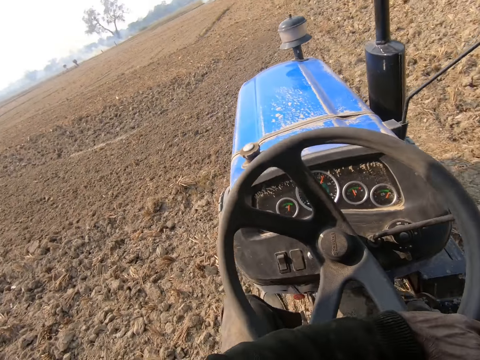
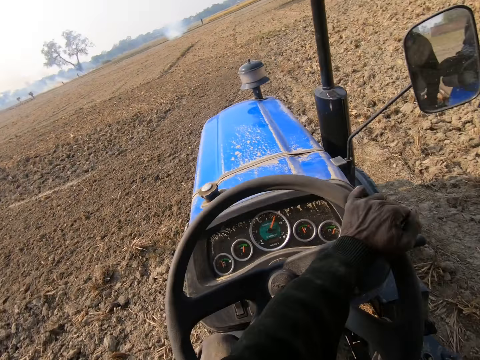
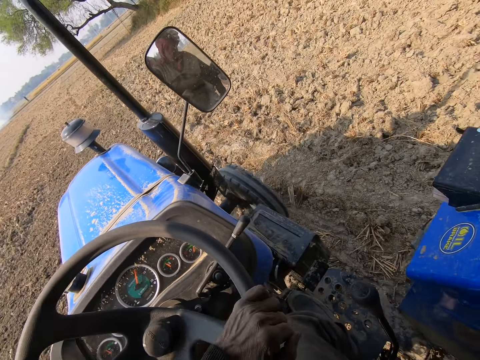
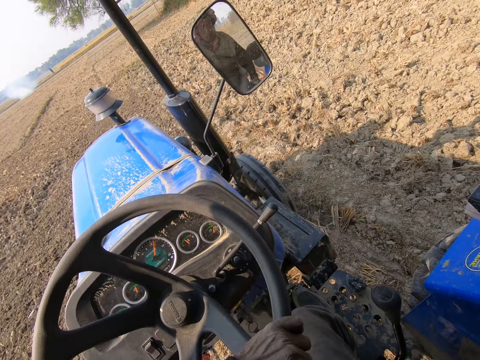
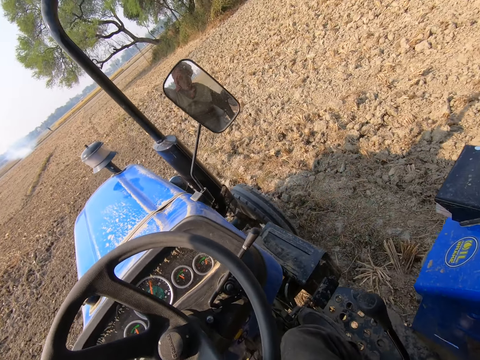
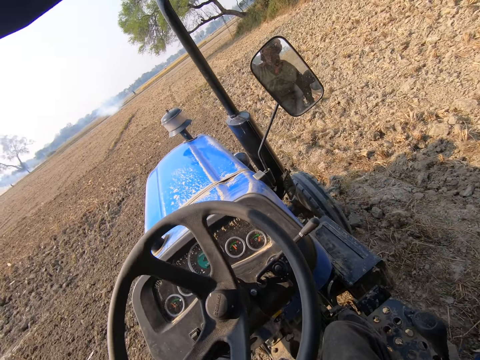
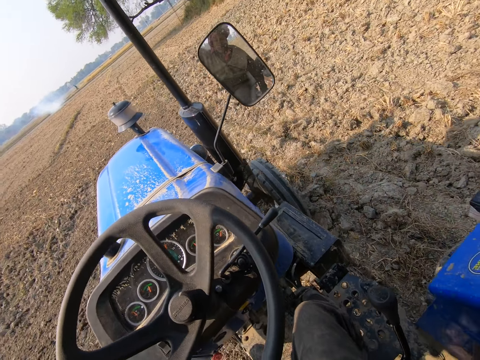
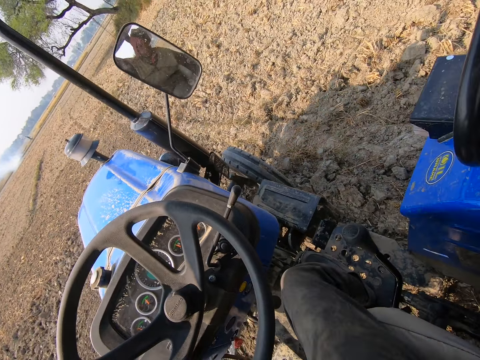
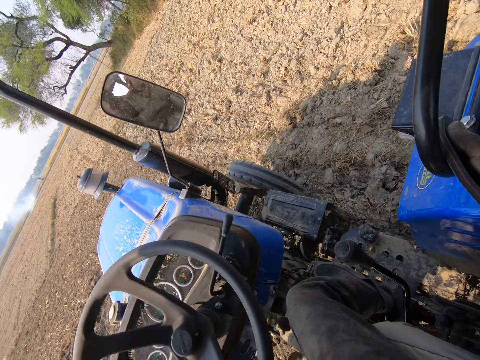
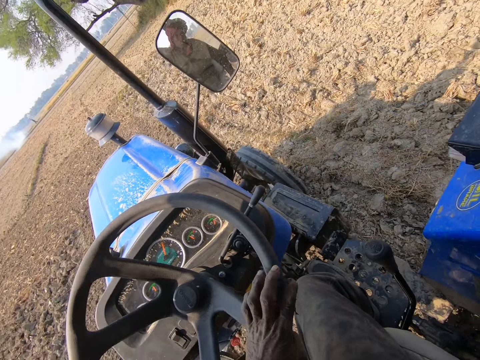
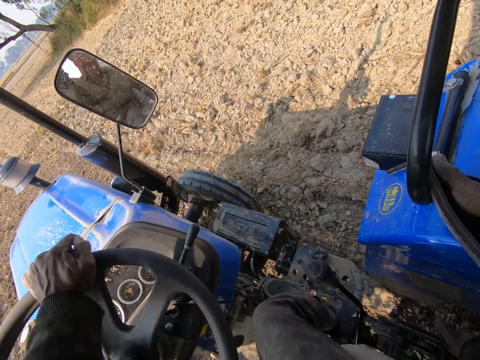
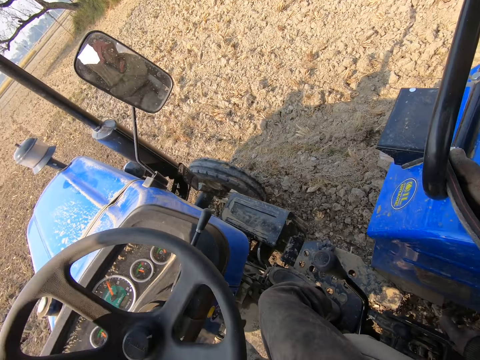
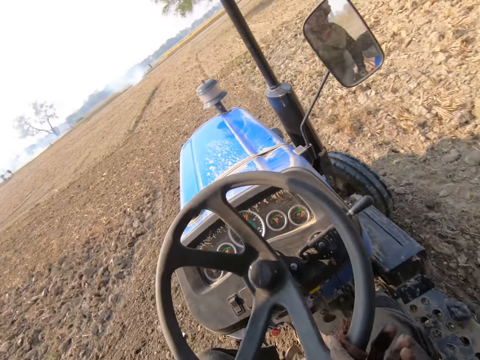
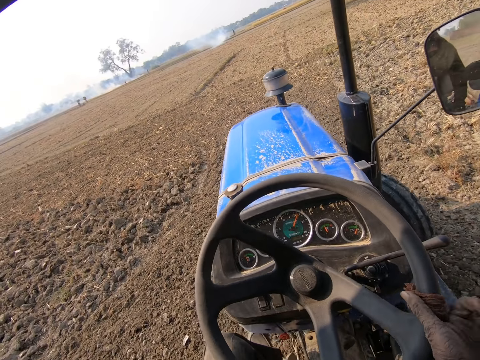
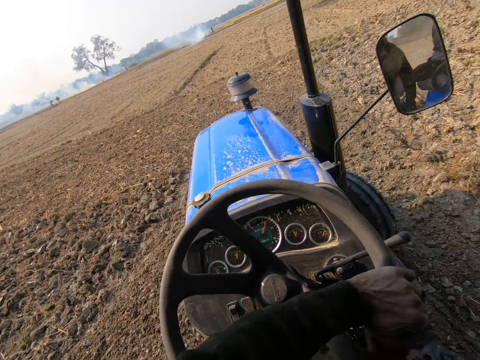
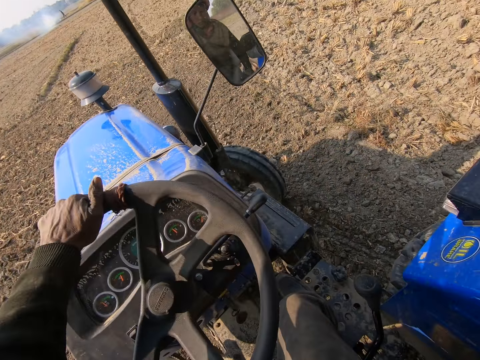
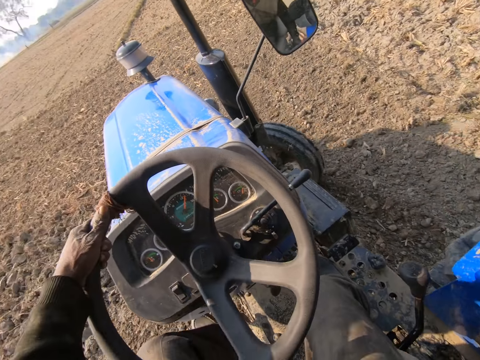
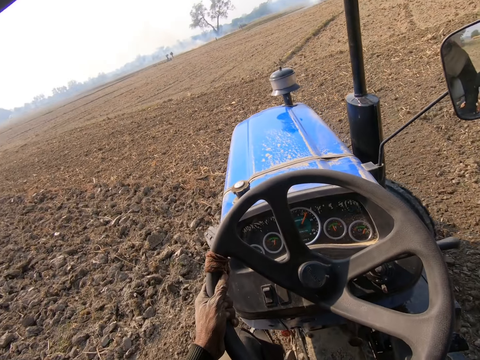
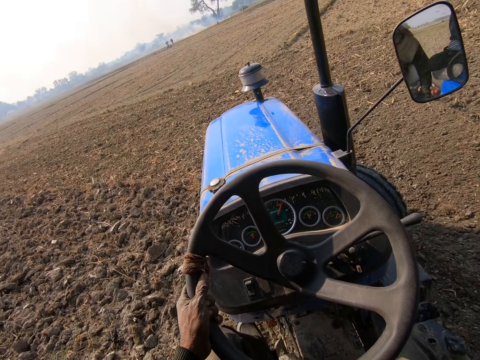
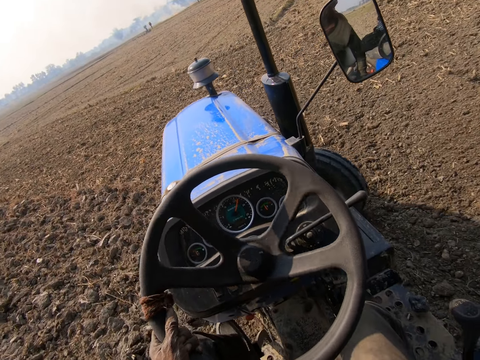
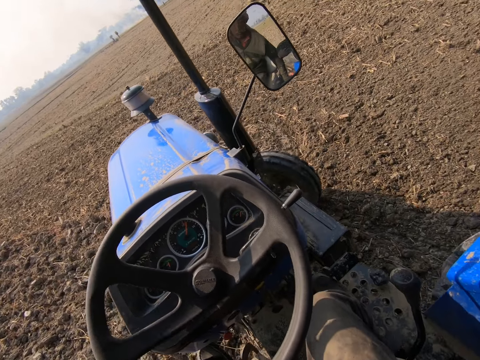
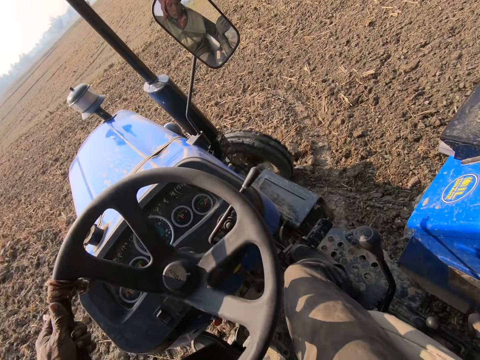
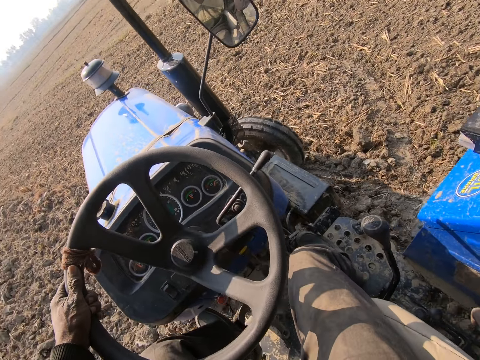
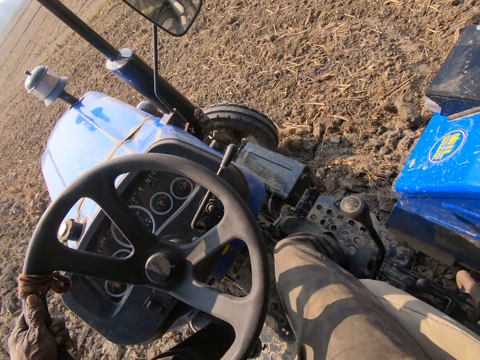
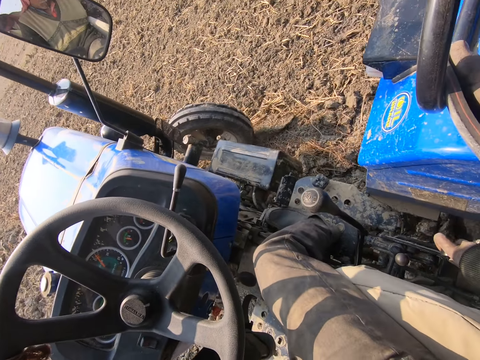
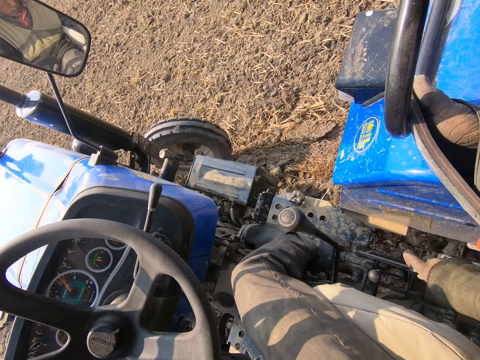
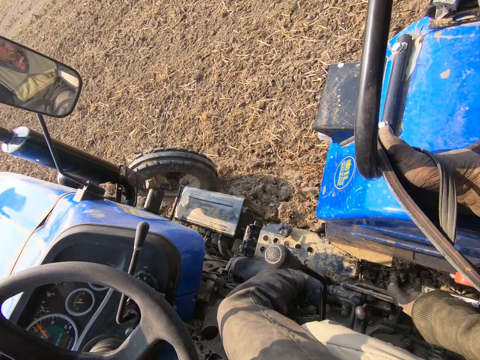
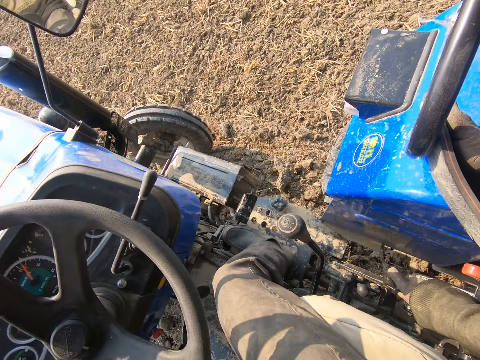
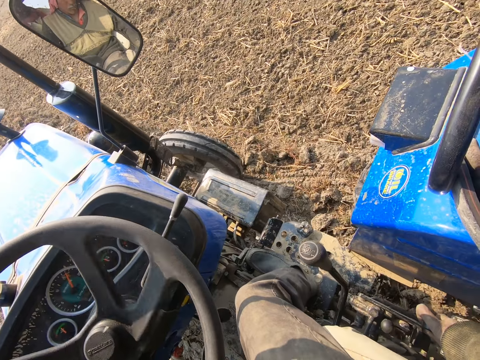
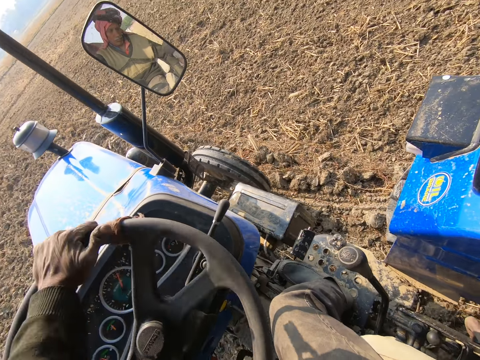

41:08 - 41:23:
The camera wearer drives the tractor.

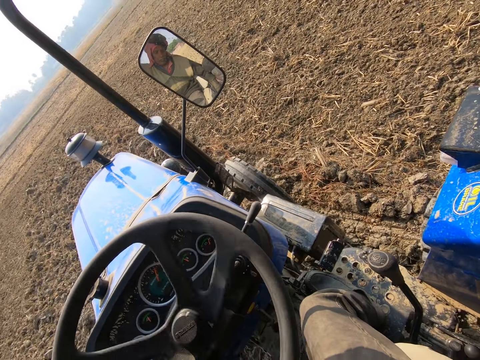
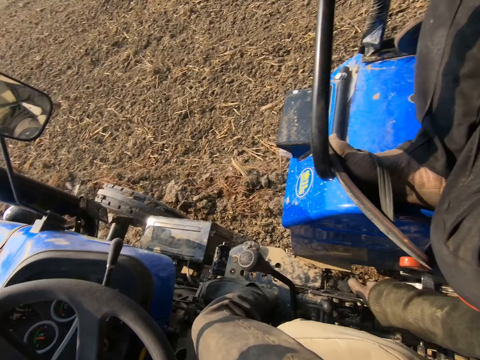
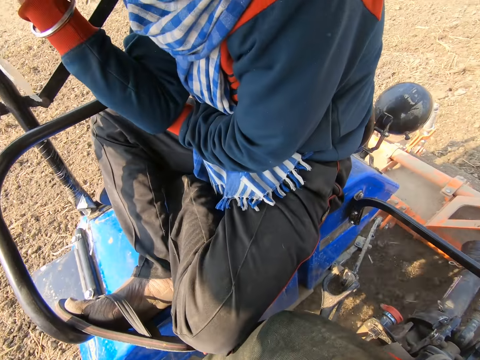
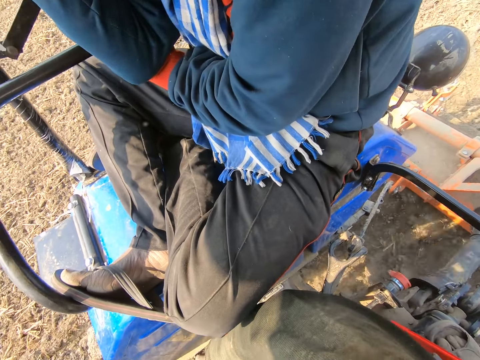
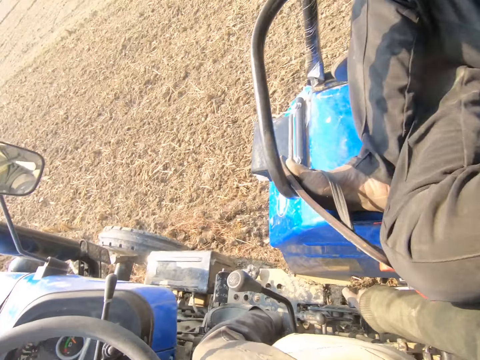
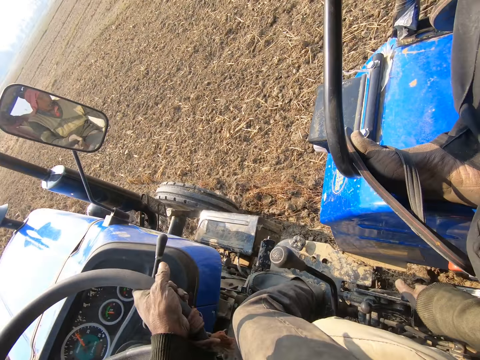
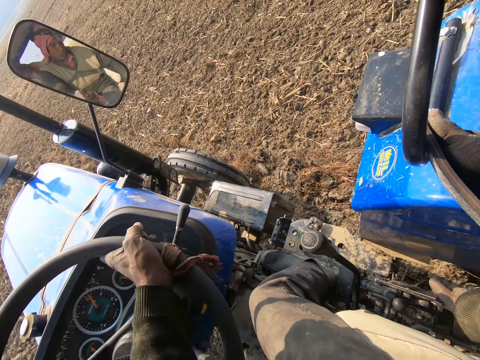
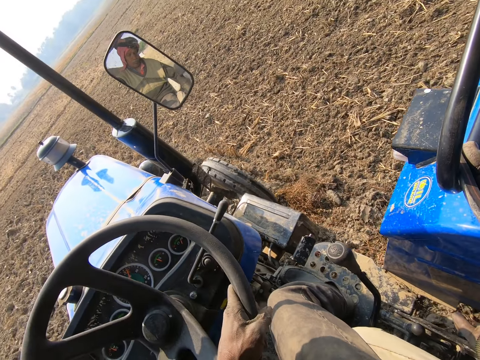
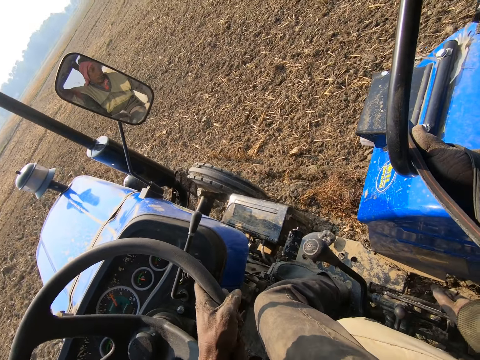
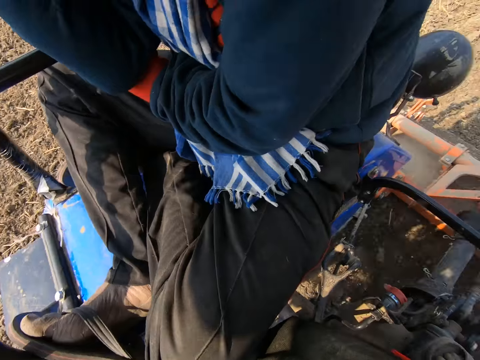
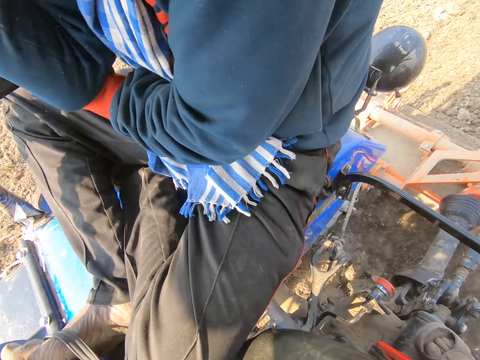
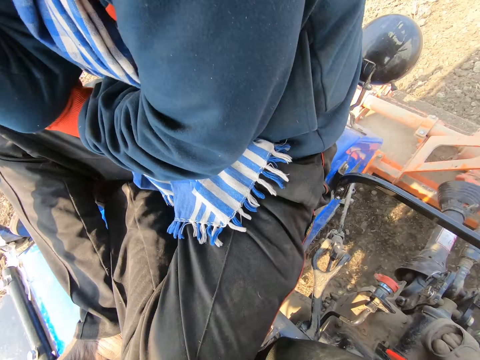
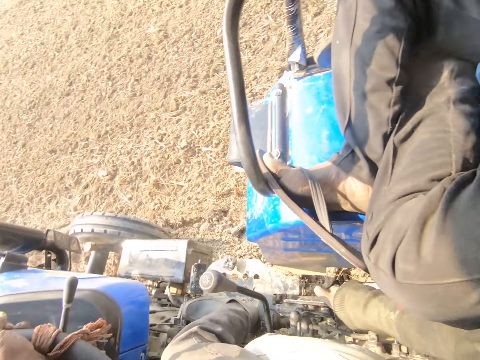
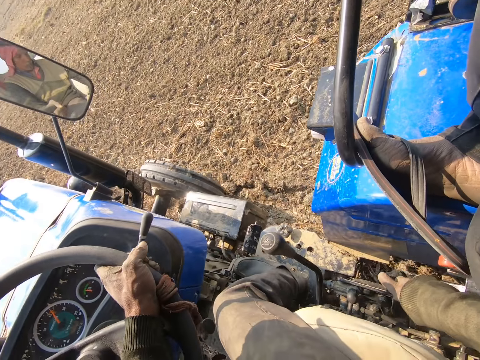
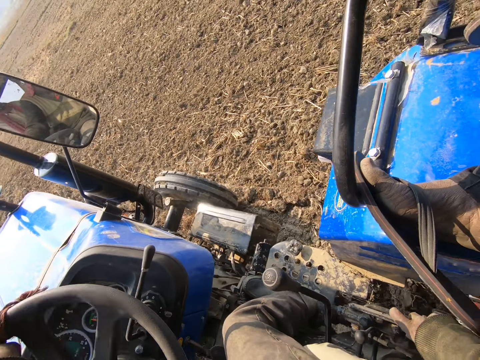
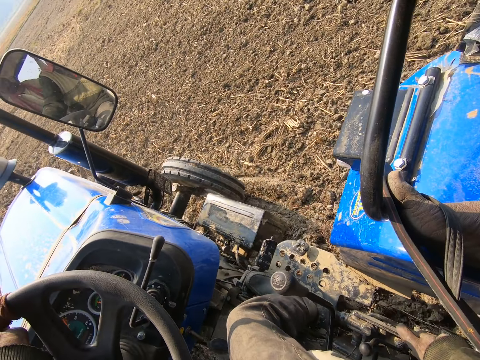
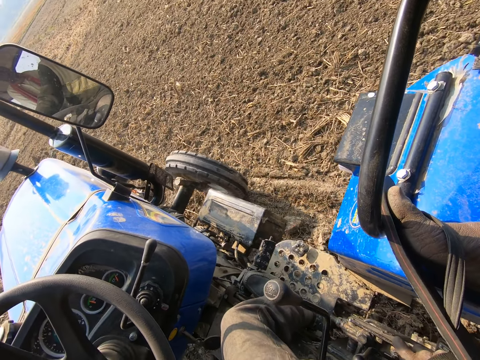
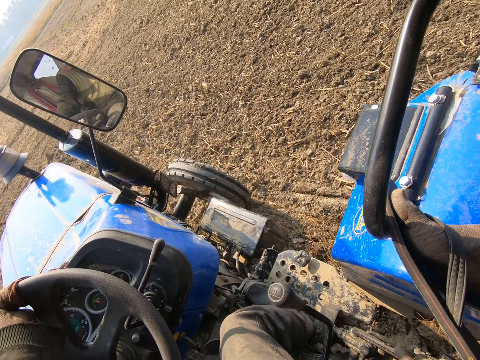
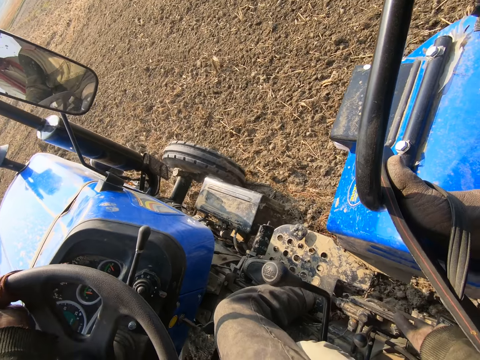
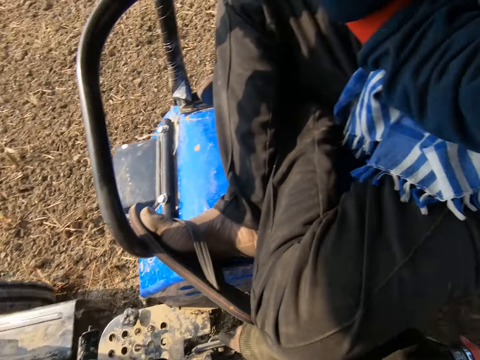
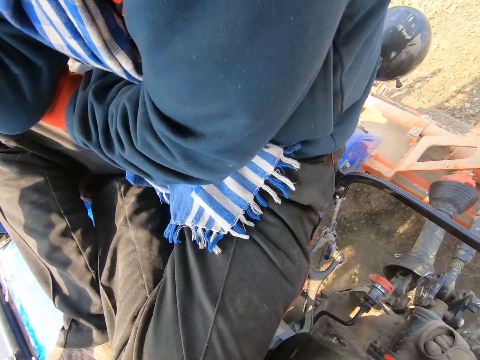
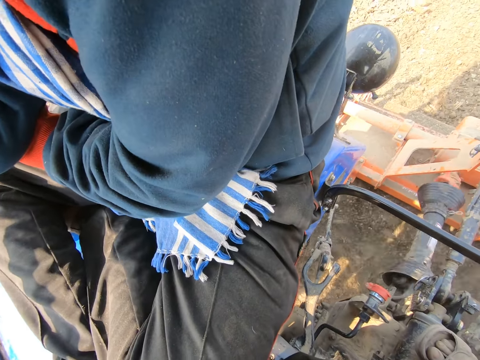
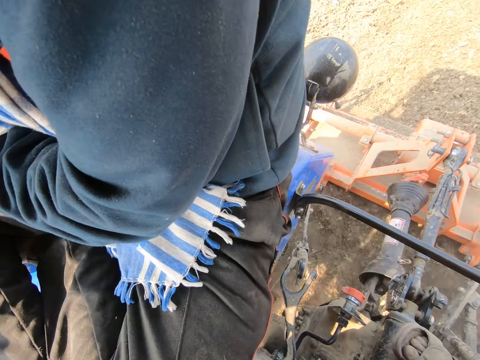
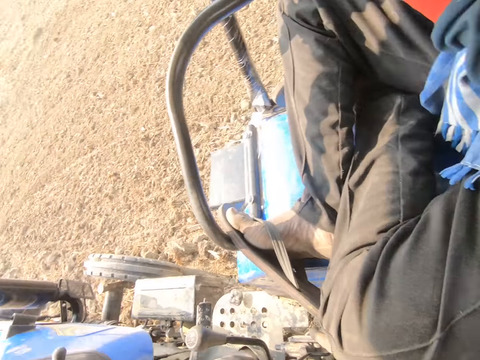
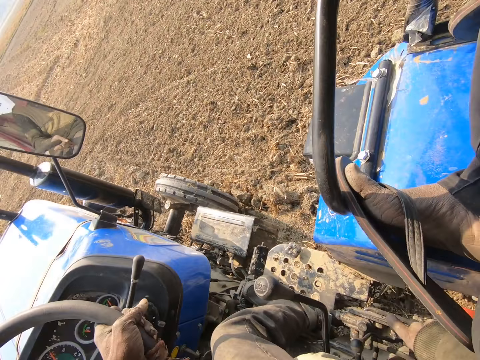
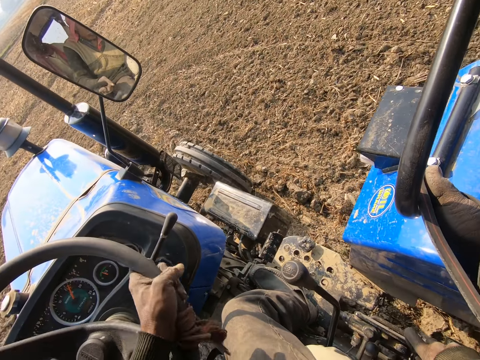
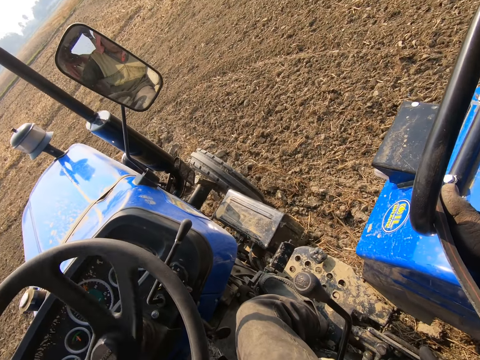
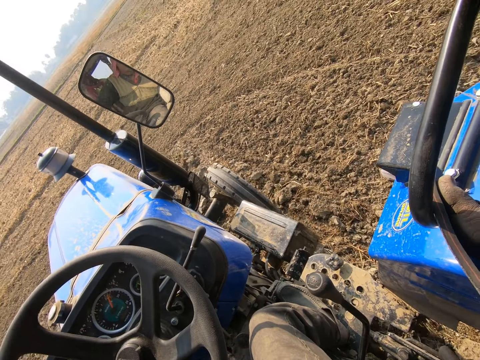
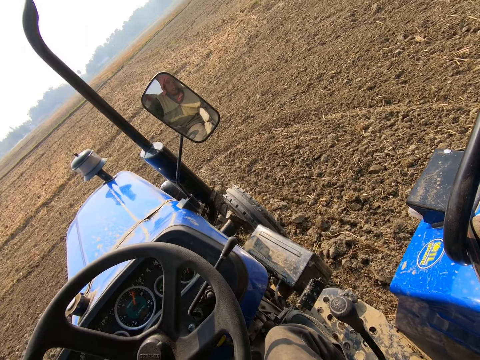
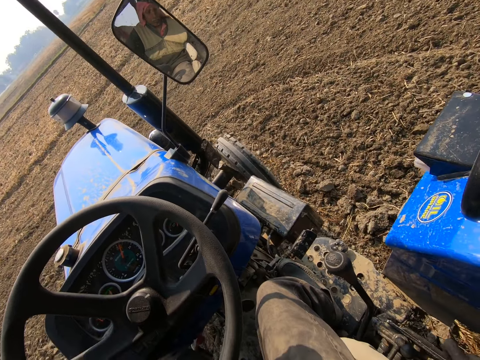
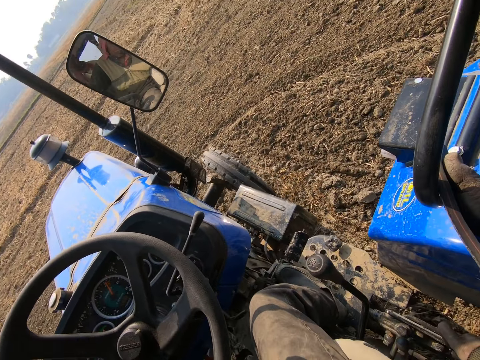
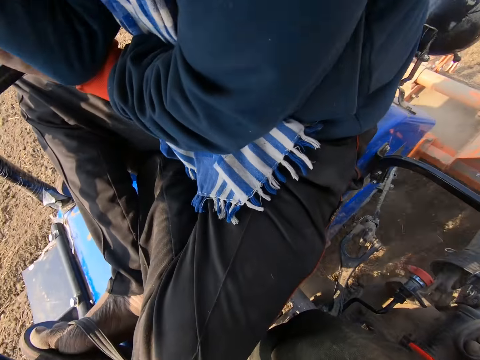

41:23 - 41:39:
The camera wearer looks back. They drive the tractor. They look back. They drive the tractor.
